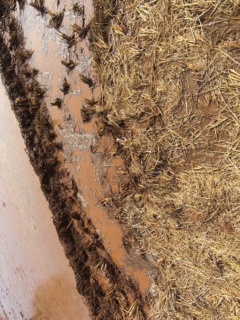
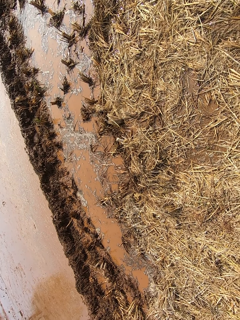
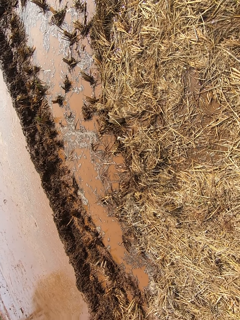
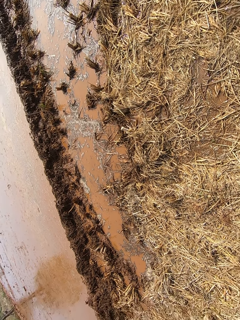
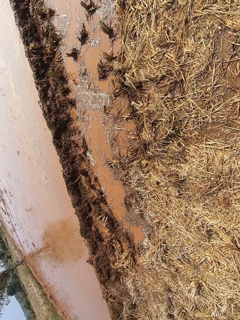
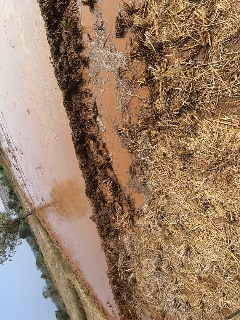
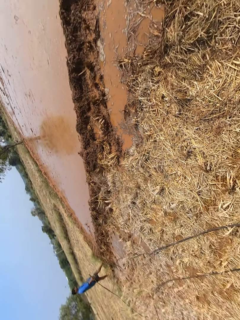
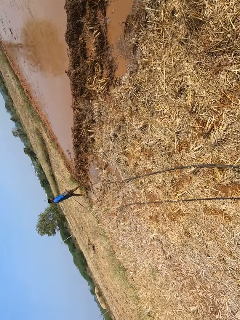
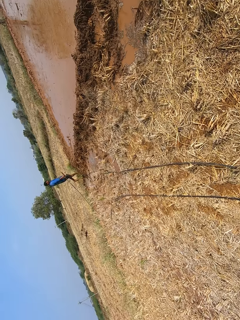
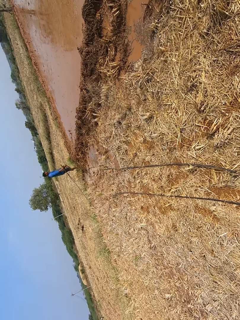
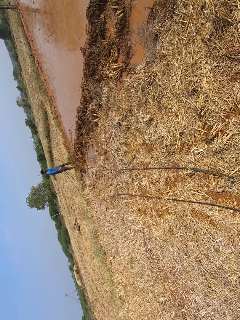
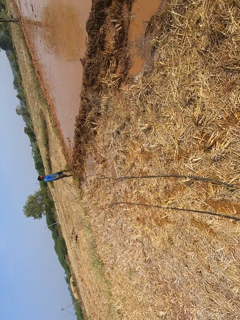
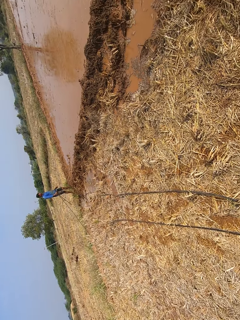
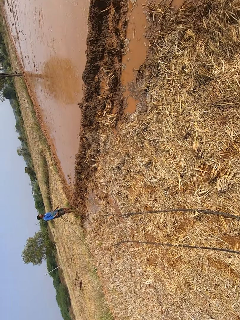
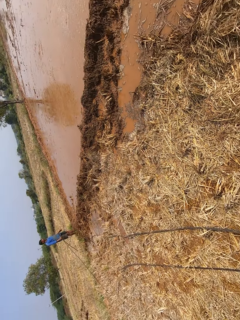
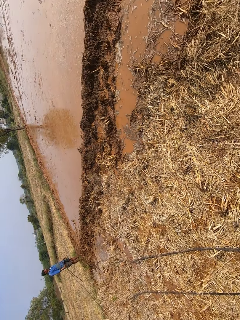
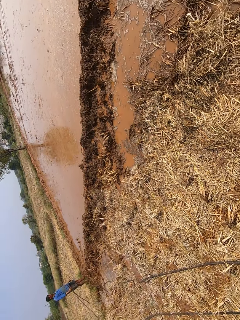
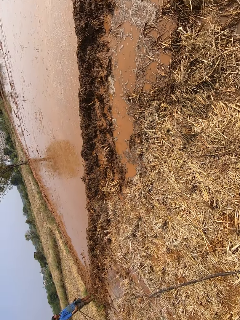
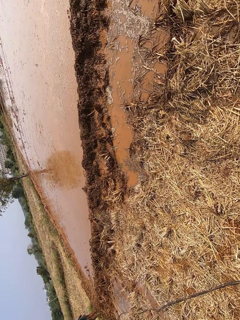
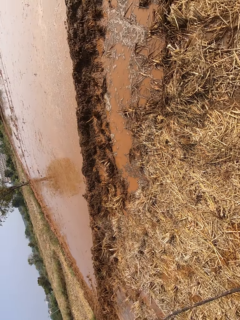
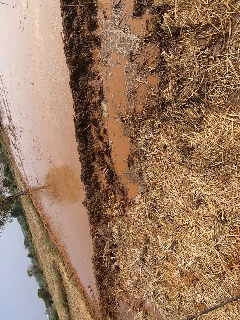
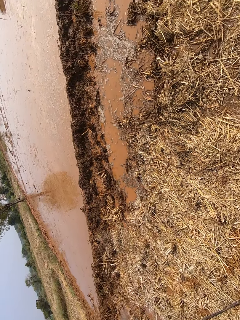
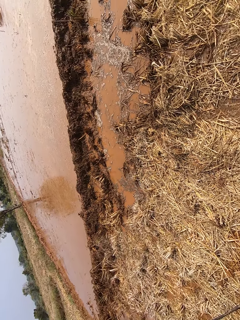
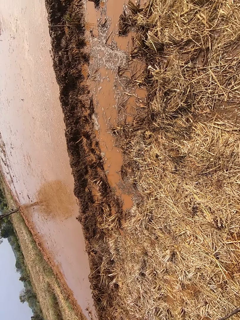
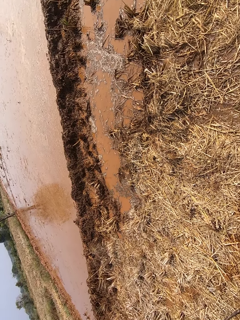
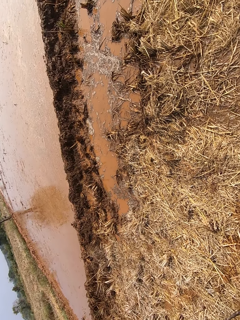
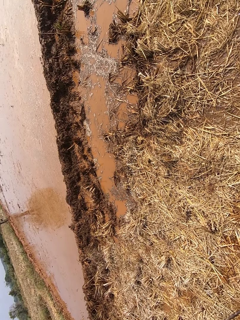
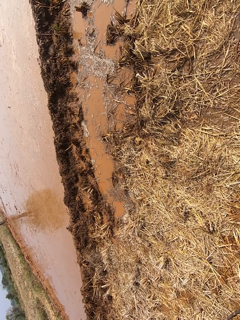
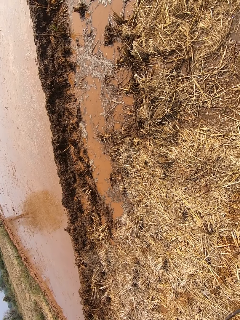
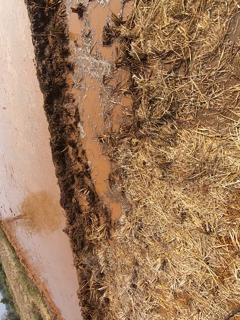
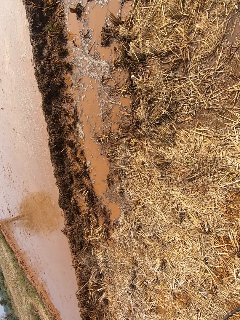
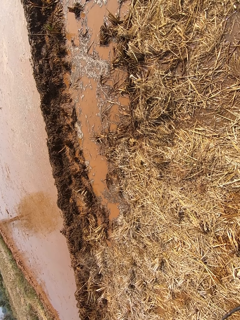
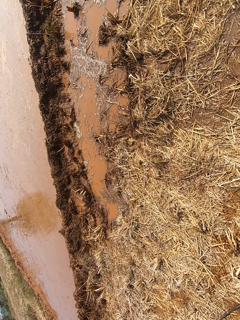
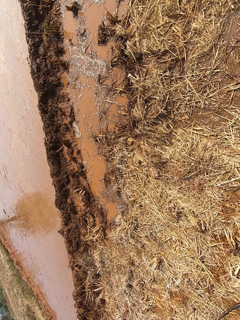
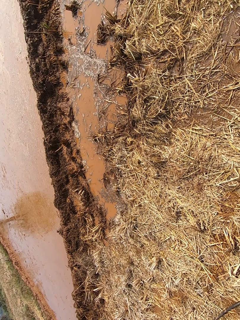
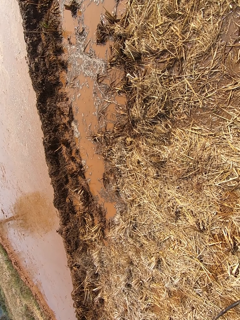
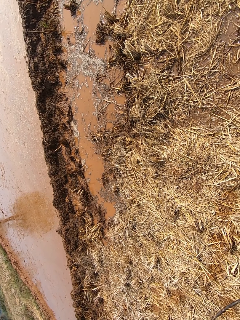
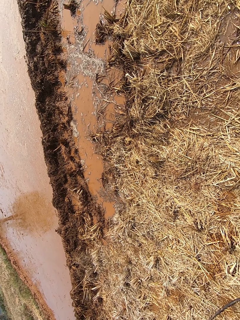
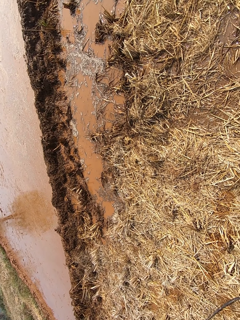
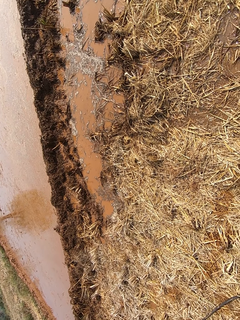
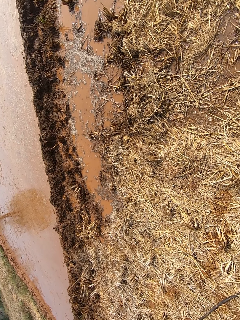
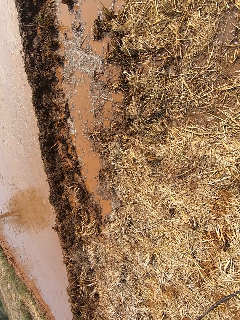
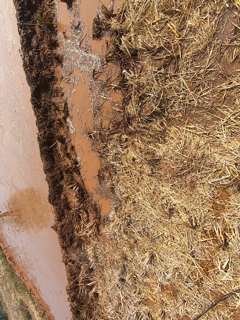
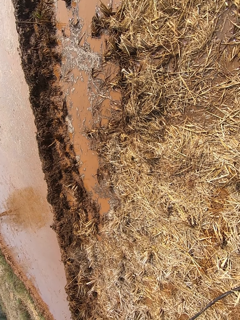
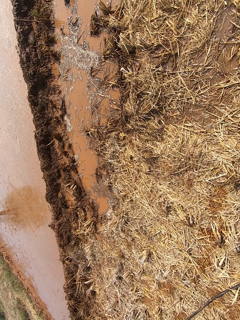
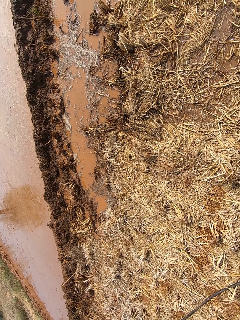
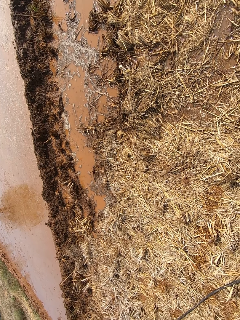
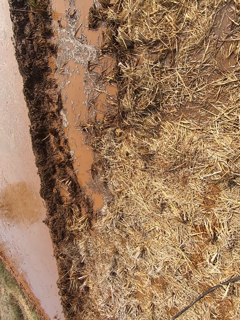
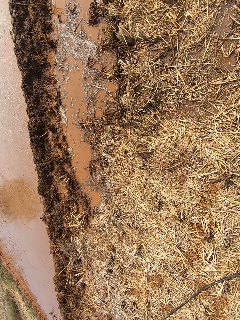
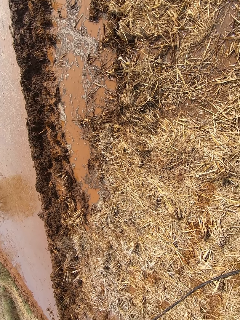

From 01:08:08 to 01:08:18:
A person walks around. The camera wearer looks at the tractor.

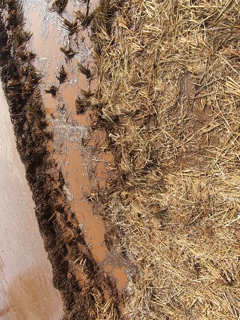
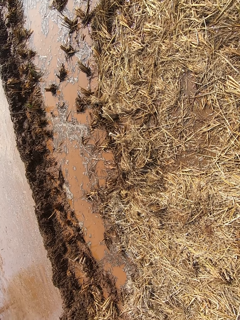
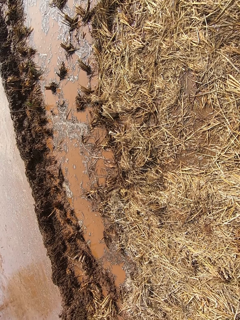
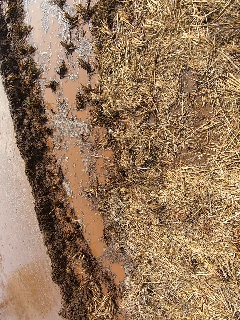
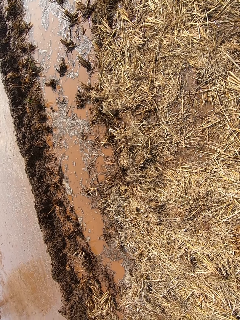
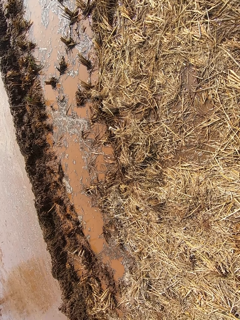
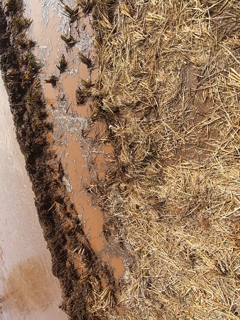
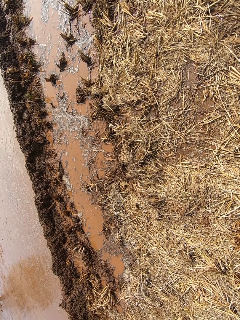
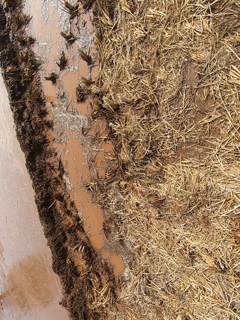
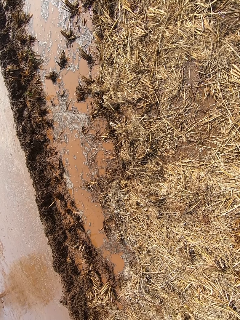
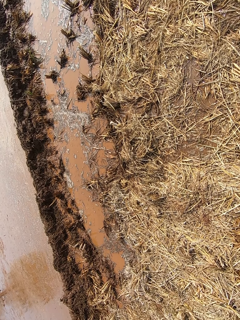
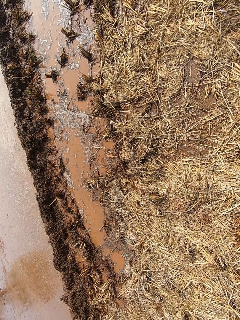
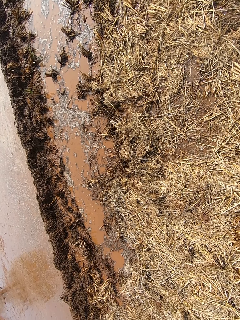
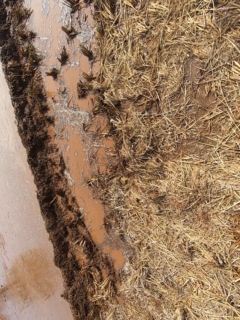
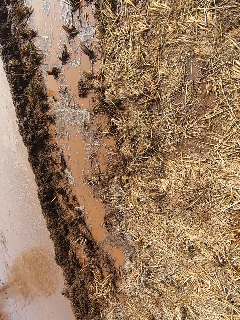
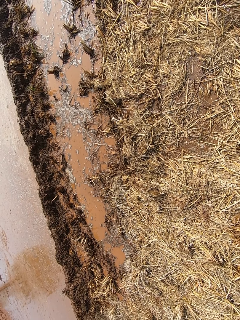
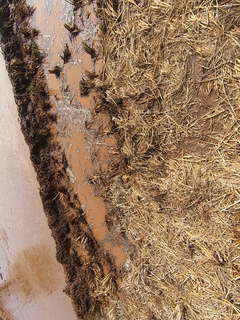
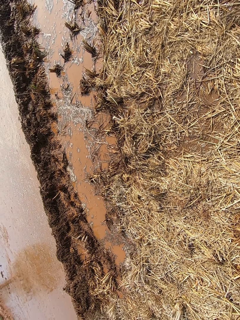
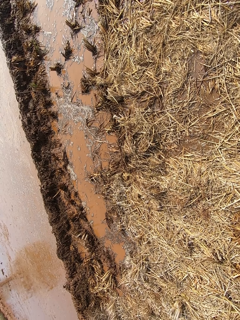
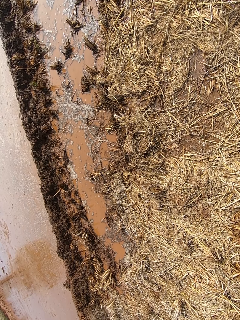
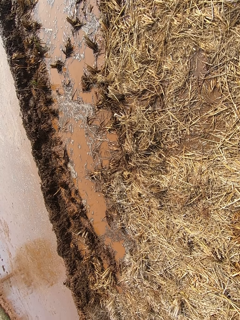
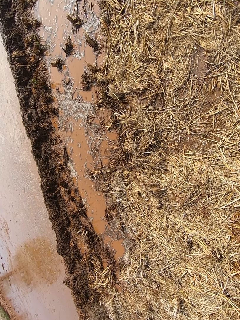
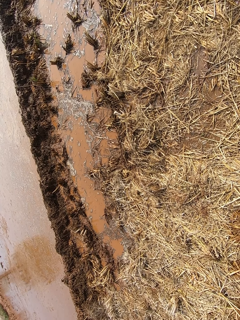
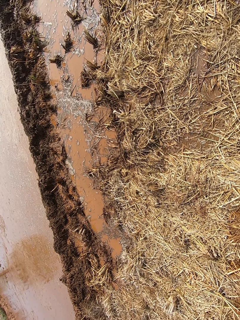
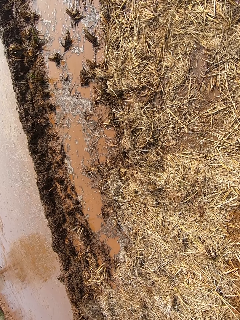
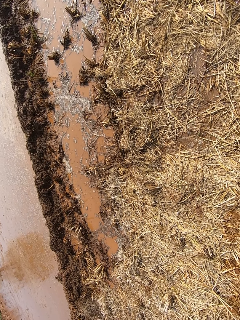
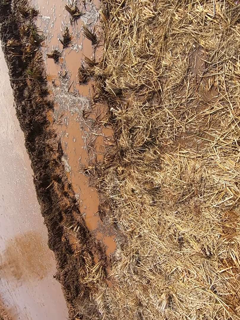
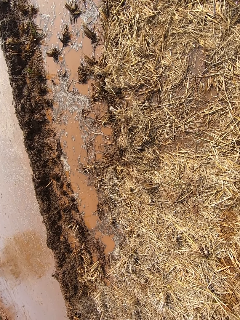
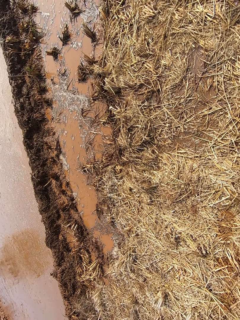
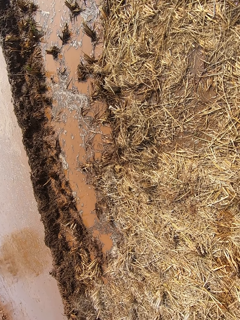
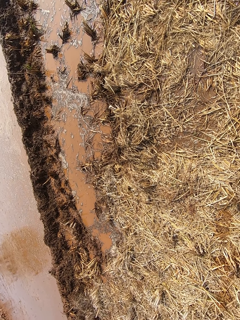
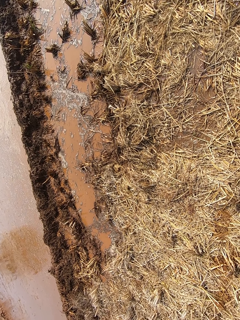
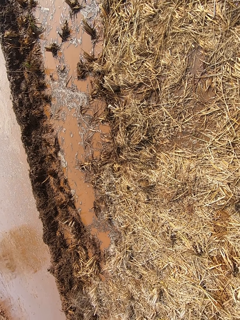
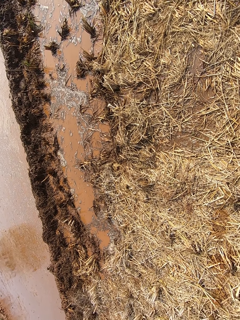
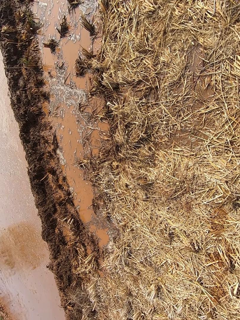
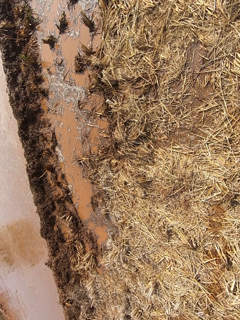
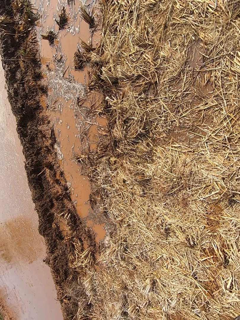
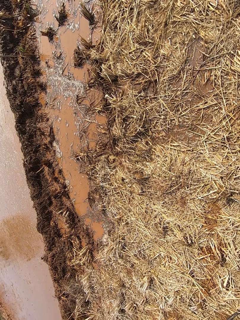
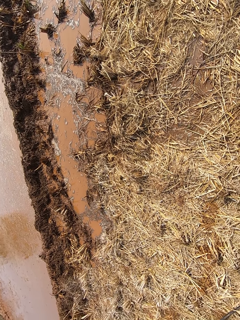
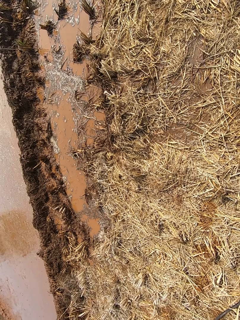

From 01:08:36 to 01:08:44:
The camera wearer looks around the swampy area.

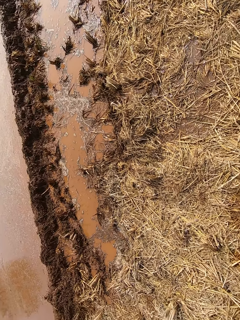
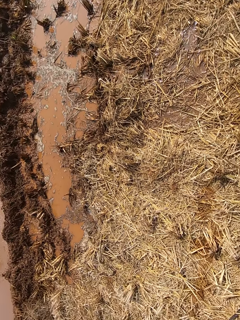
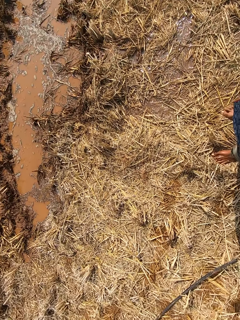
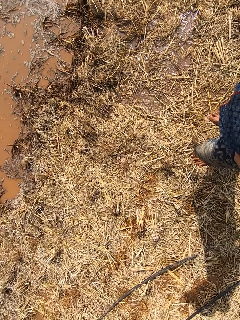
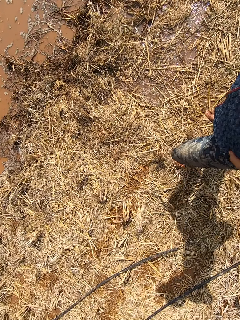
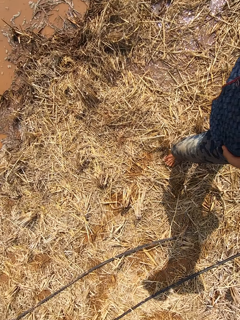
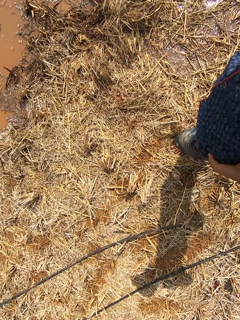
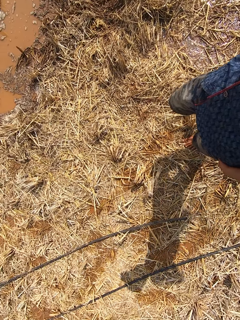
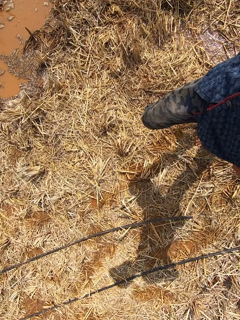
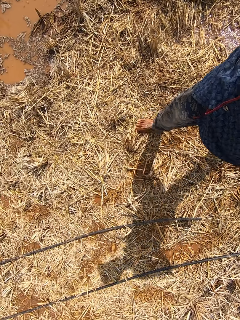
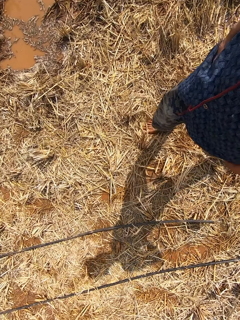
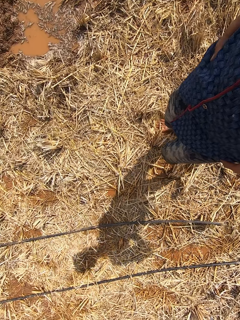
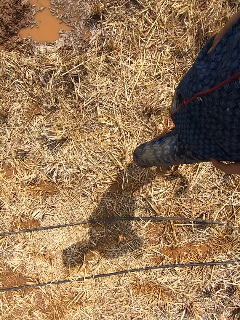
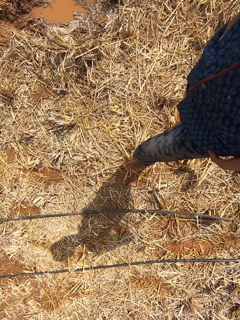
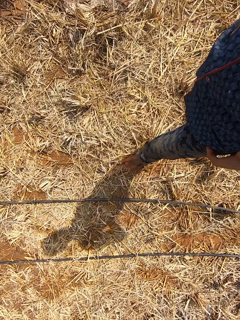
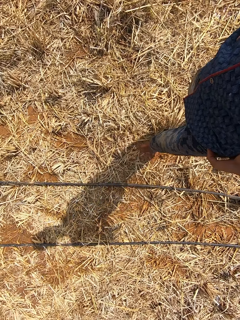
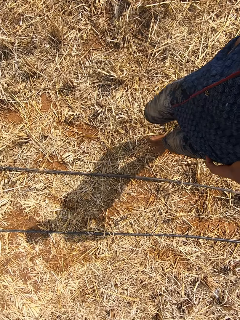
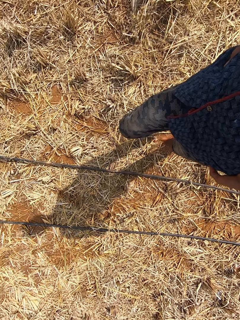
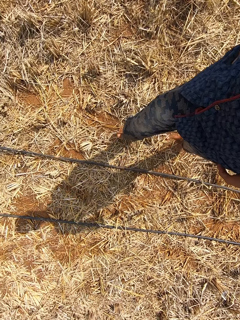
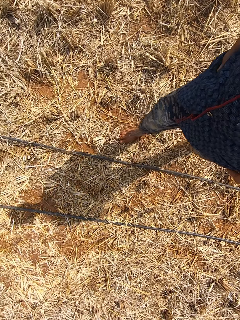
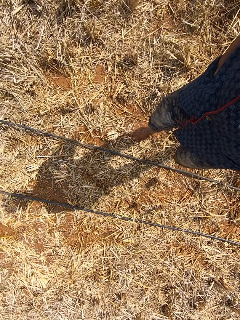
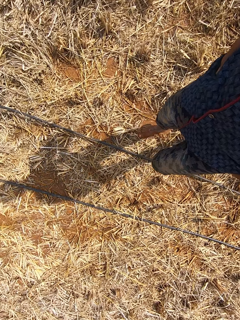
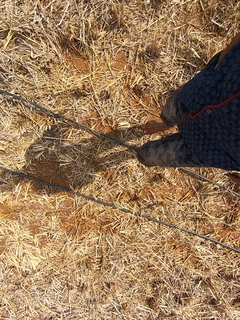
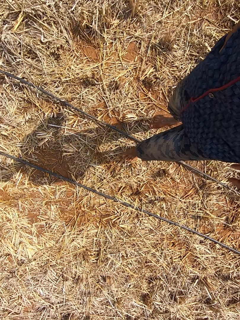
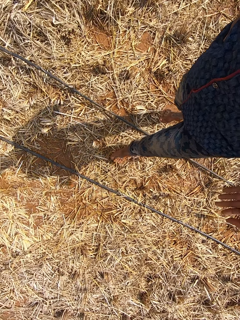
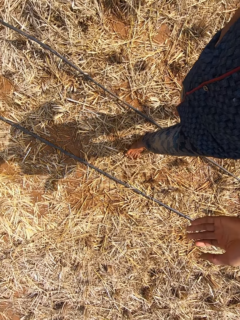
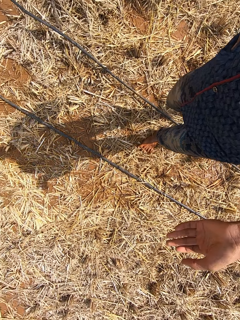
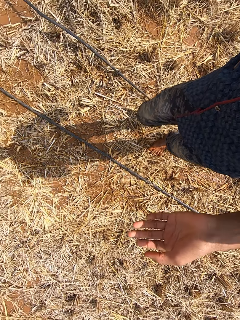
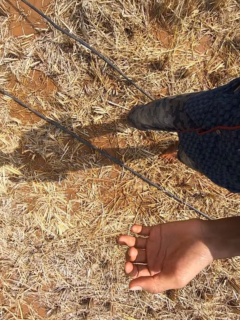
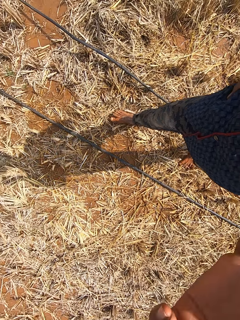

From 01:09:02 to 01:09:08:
The camera wearer walks around. The man touches his head with his left hand.
